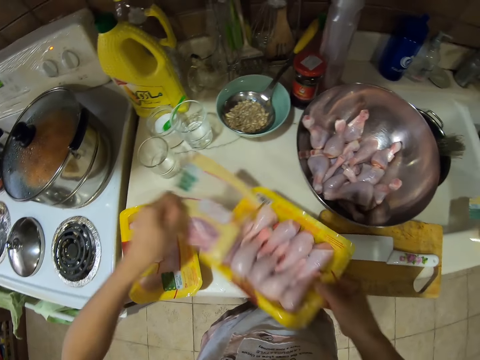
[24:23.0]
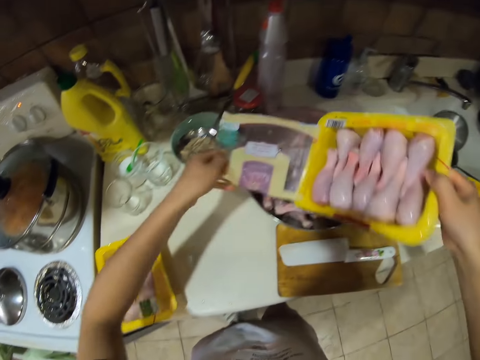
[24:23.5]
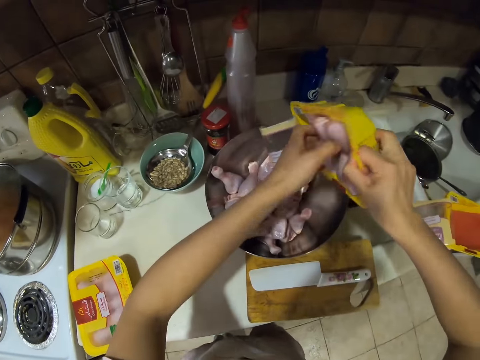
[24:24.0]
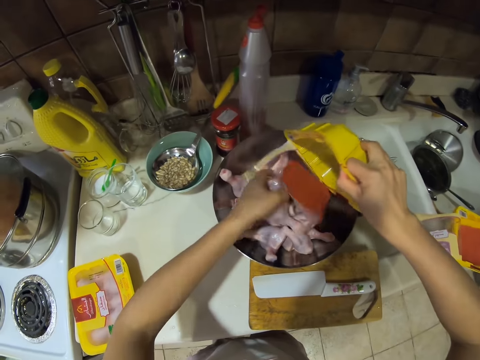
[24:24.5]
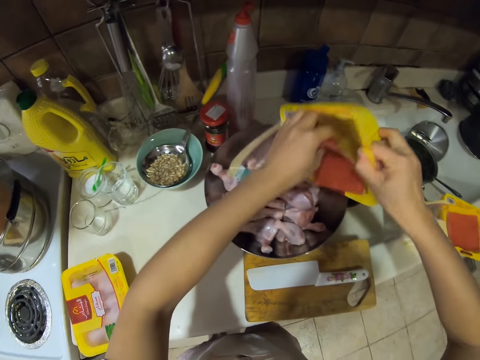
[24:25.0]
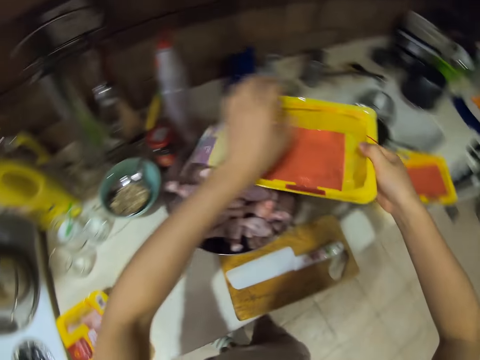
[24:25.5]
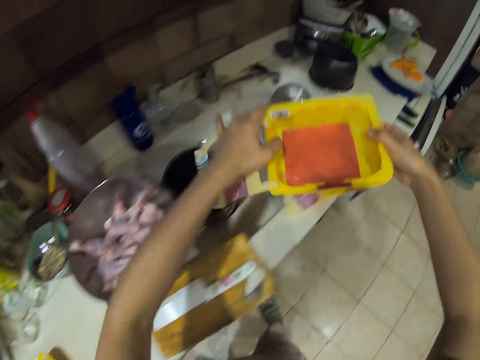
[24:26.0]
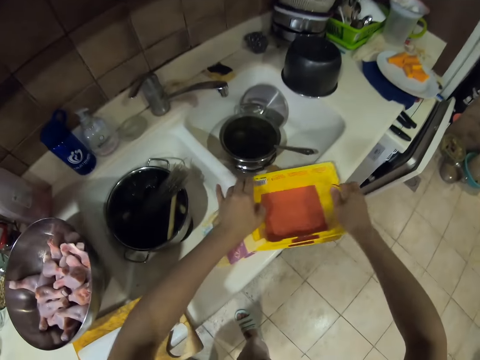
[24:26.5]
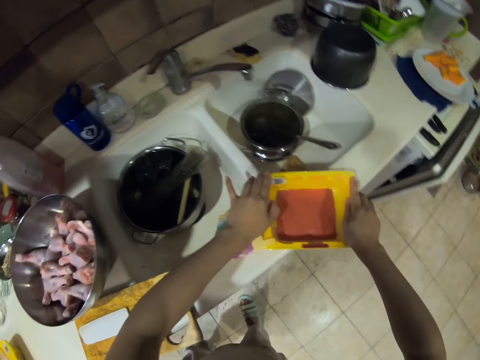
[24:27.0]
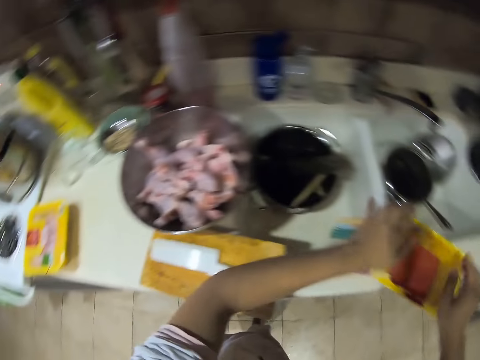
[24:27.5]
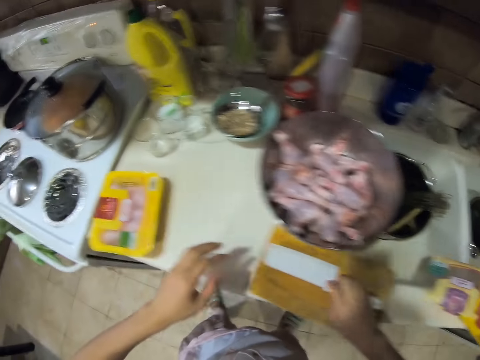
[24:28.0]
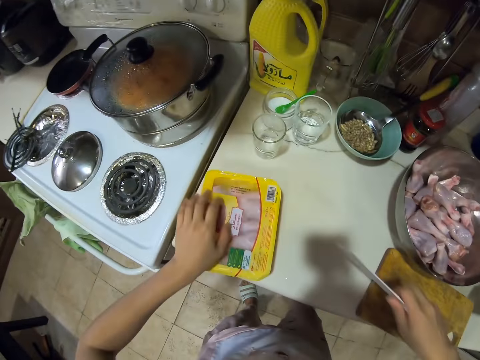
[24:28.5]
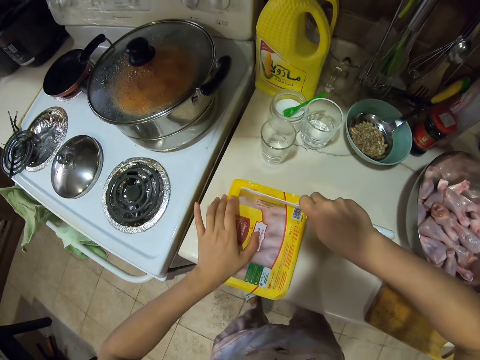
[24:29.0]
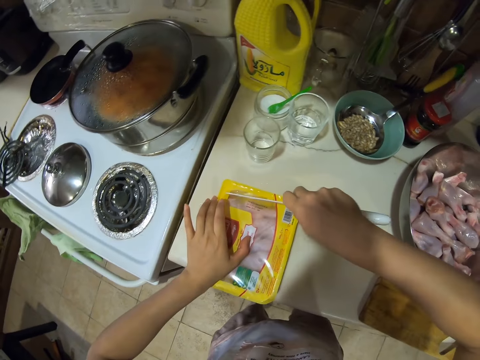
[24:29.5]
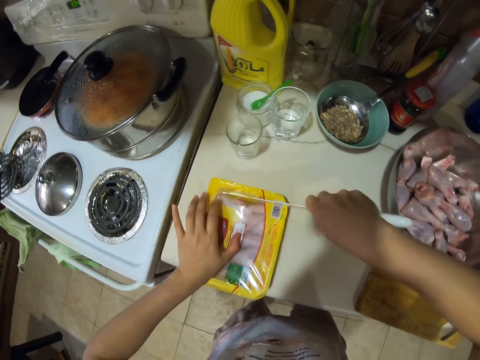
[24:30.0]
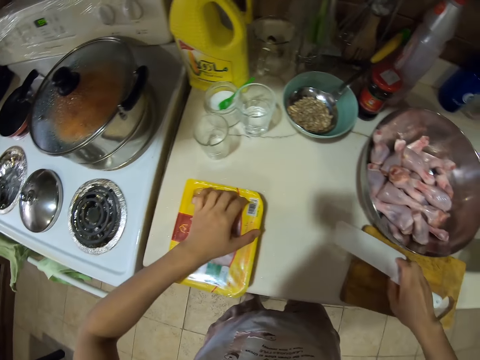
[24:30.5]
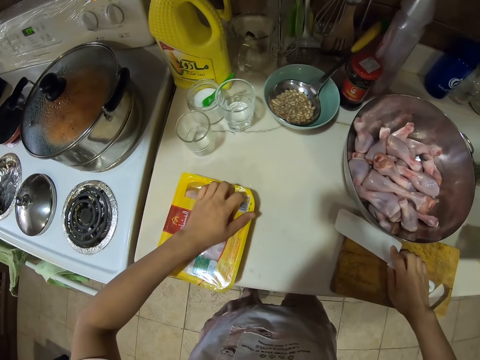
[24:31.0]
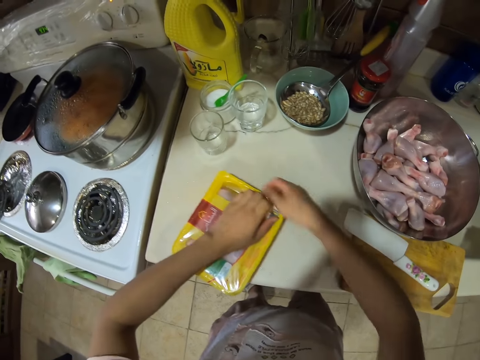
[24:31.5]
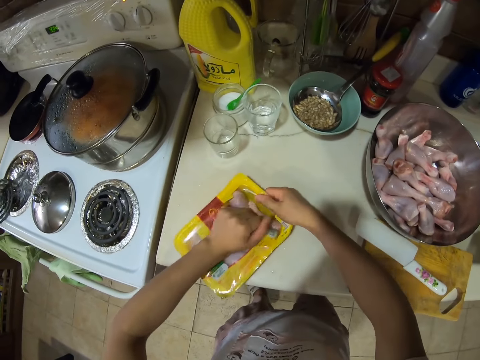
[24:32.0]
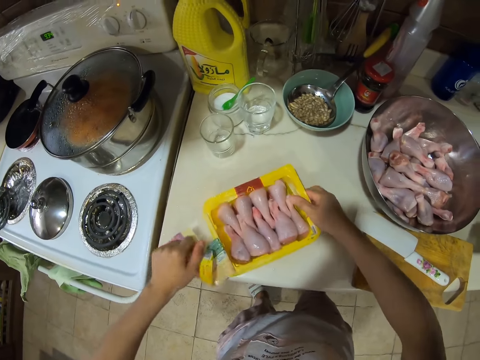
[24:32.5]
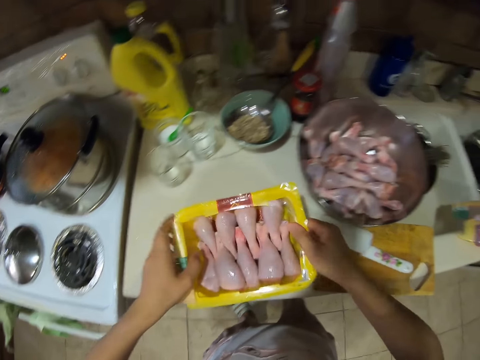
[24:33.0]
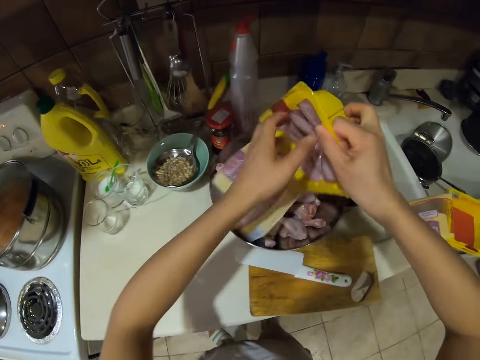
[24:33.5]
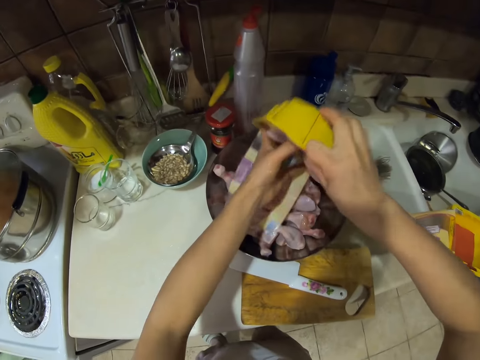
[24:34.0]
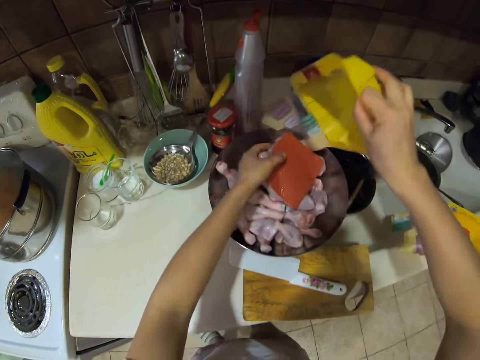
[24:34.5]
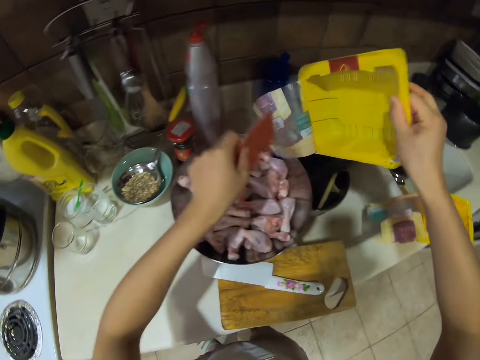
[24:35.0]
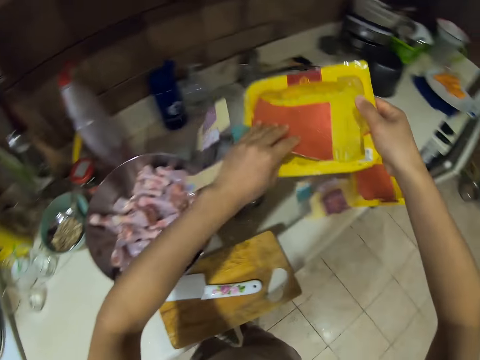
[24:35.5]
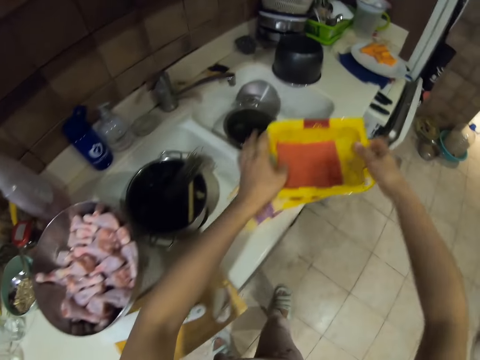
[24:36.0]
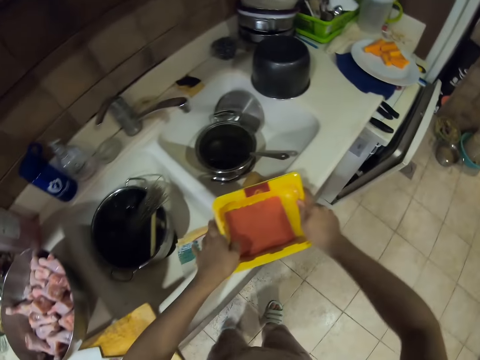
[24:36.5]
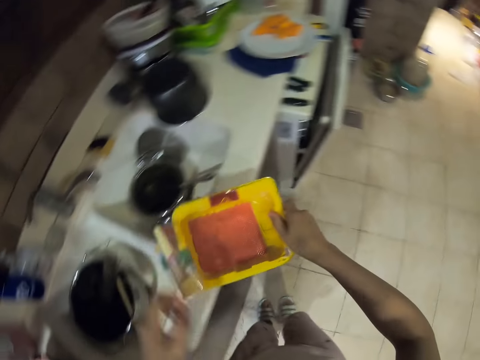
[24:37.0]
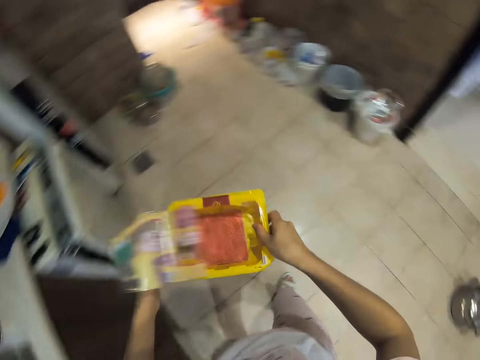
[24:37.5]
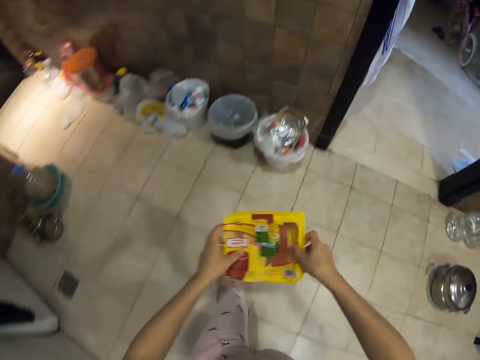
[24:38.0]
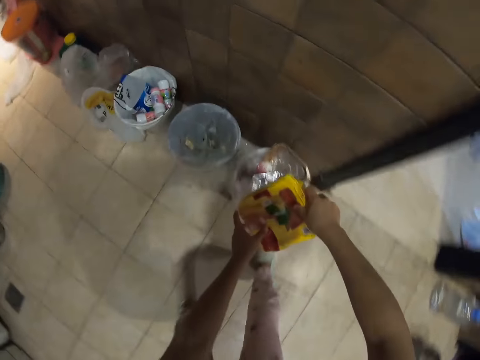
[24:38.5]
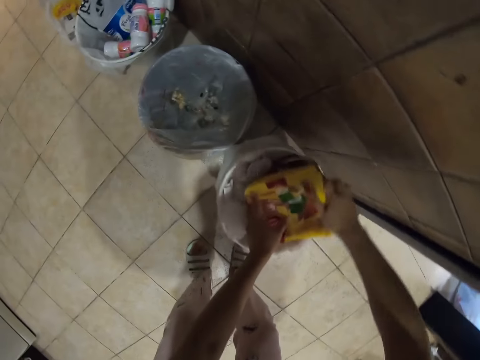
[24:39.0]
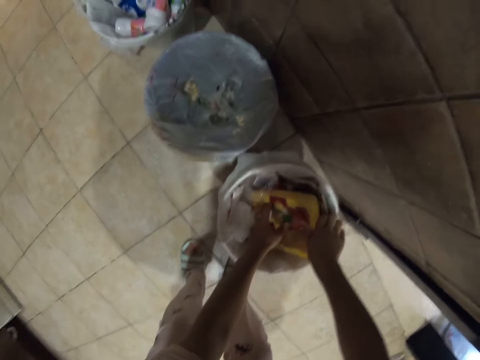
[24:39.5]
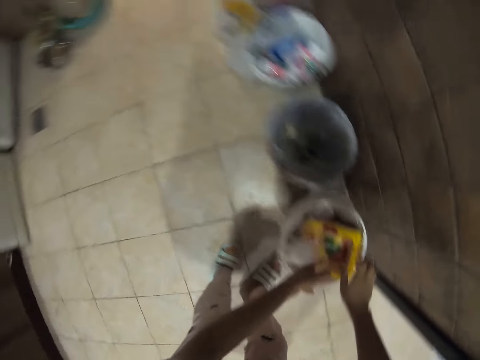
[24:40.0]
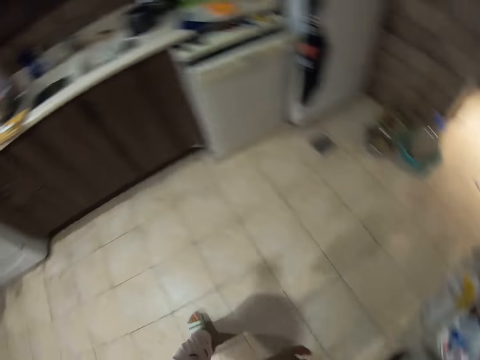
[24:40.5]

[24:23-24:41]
The camera wearer unwraps the tin with hands. They put chicken drumsticks in the bowl. They put the tin aside. They pick up a knife. They cut the packet of chicken drumstick meat. They open a pack with the knife. They put the knife down. They unwrap the tin with hands. They put the chicken drumsticks in the bowl. They put the tin aside. They carry empty plastic dishes. They walk around. They throw trash in the trash bin. They empty the tin in the bin.

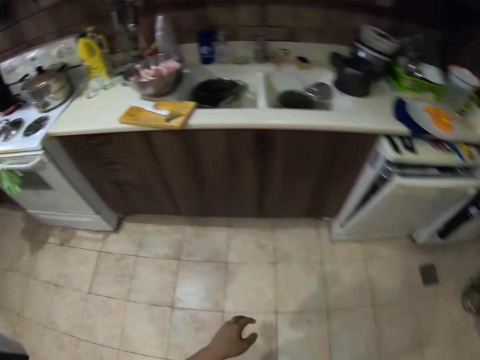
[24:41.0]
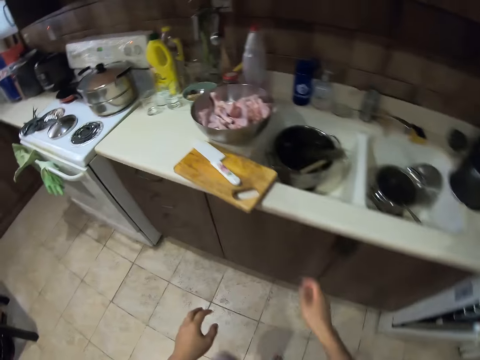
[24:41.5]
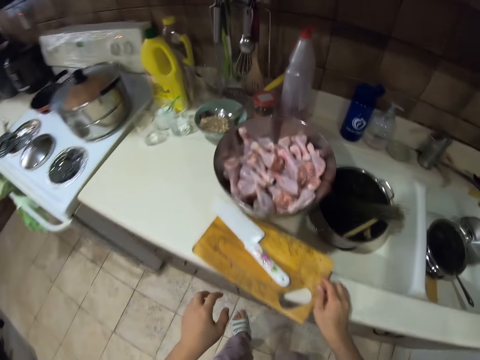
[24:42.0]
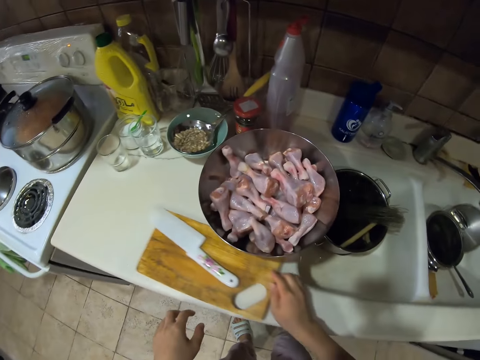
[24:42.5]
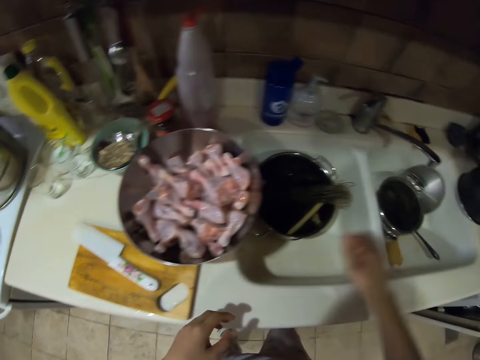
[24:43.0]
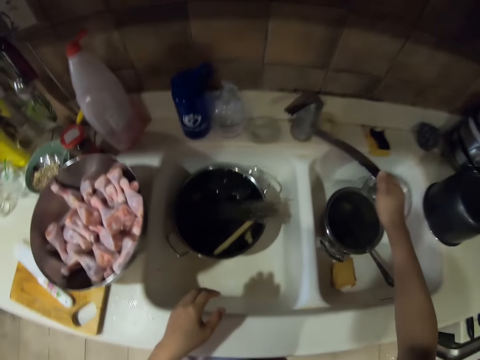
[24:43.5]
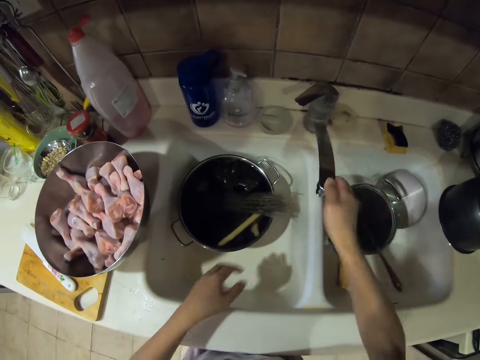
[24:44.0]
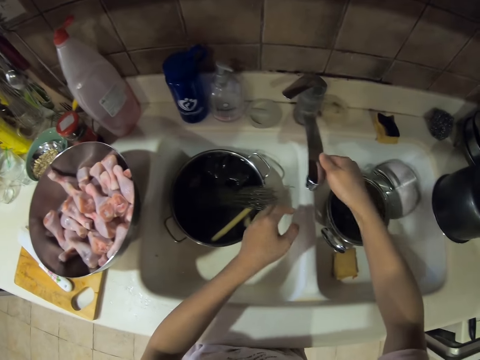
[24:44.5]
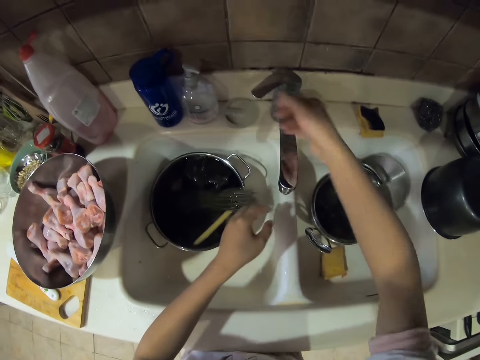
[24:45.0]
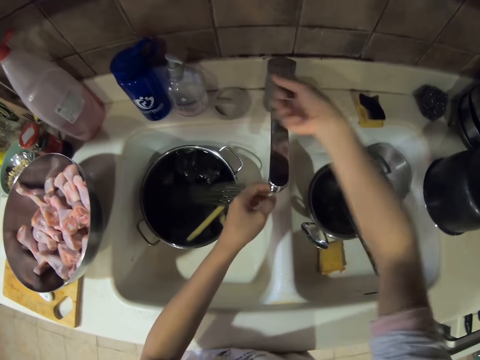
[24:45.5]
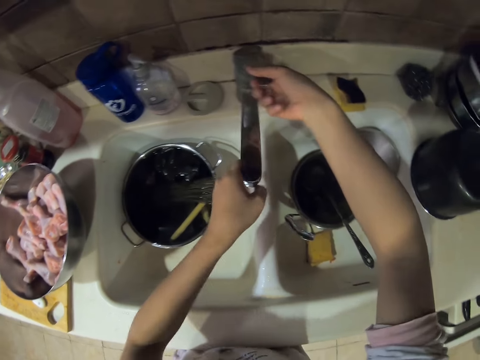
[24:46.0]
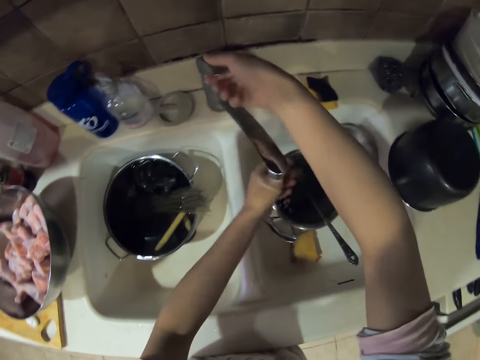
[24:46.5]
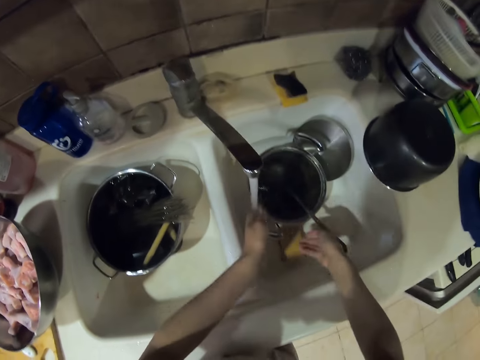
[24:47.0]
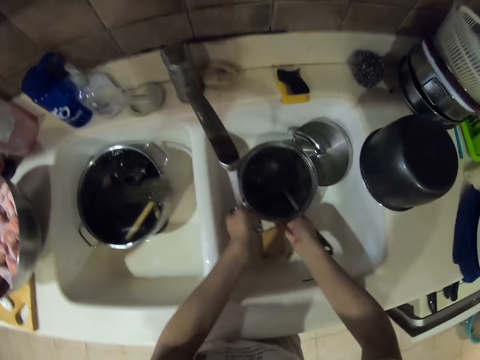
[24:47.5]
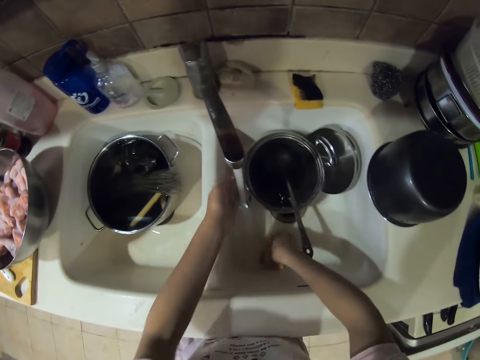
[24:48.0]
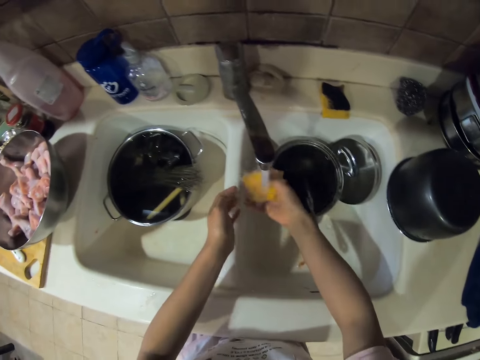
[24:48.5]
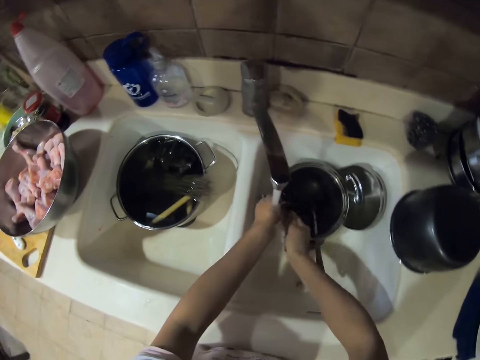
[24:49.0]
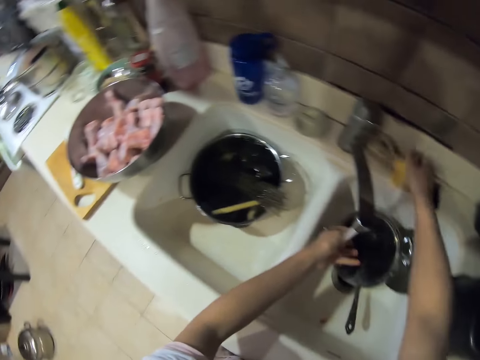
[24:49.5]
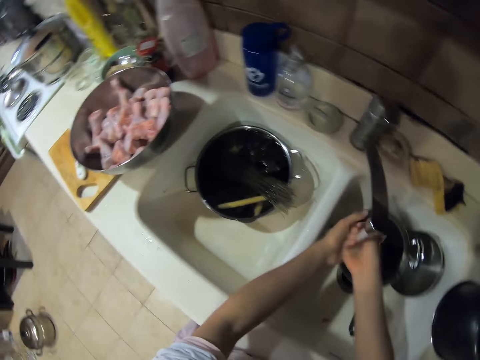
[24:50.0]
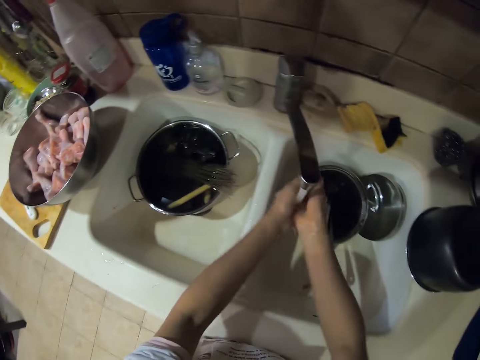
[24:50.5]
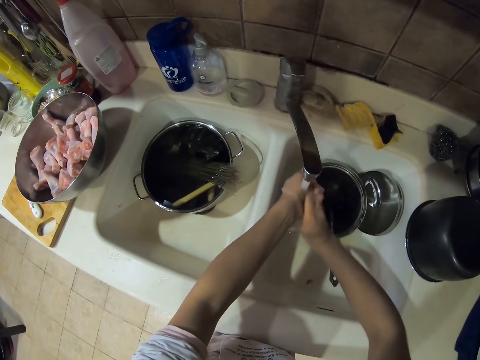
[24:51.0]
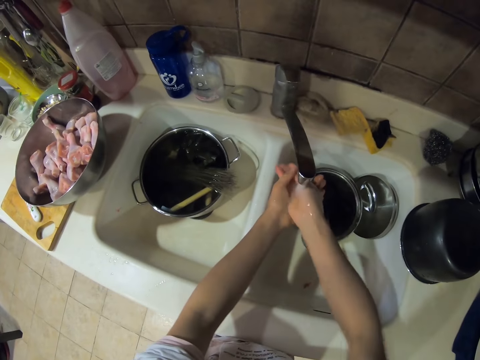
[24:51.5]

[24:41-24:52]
The camera wearer pushes the chopping board. They adjust the tap. They open the tap. They rinse hands. They pick up a washing sponge, squeeze the washing sponge and put down the washing sponge. They wash hands.
